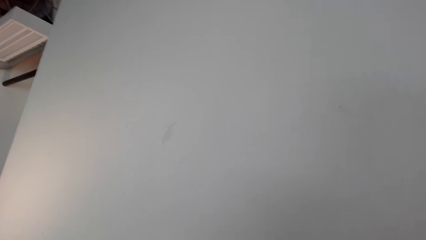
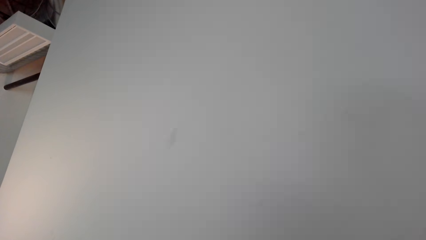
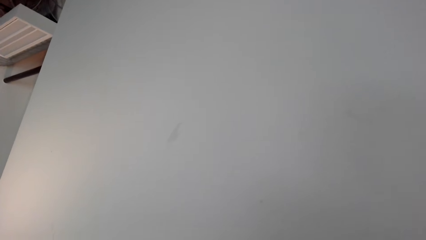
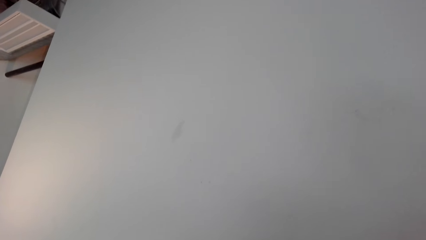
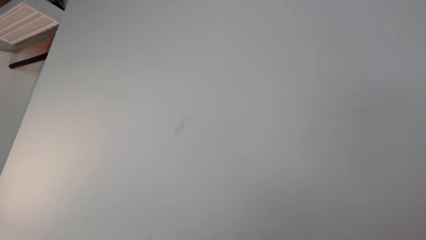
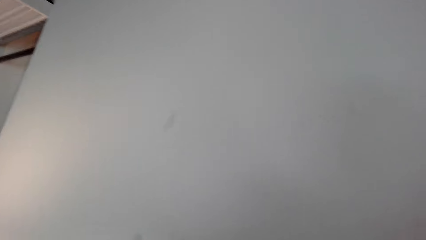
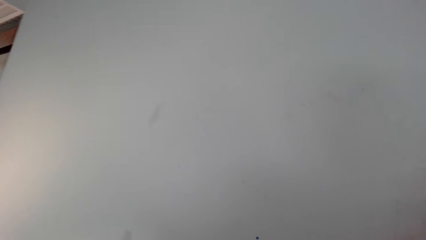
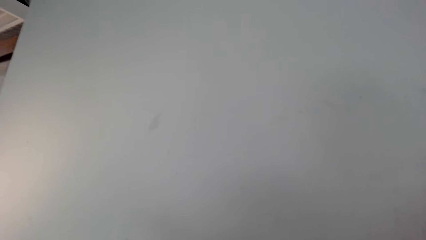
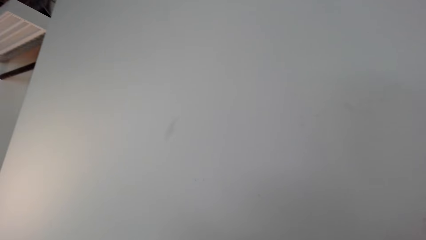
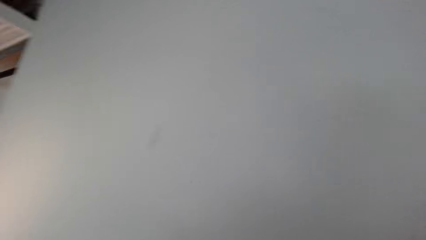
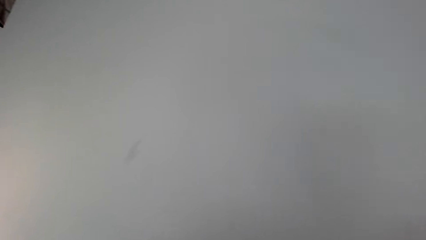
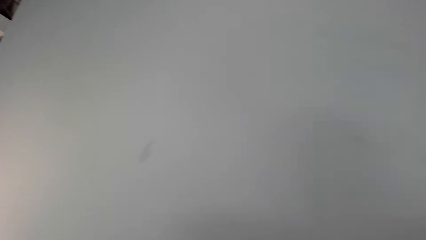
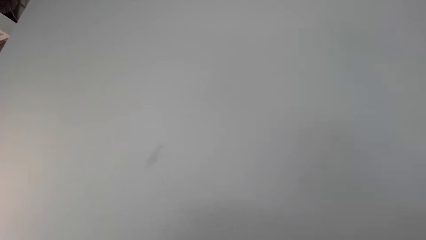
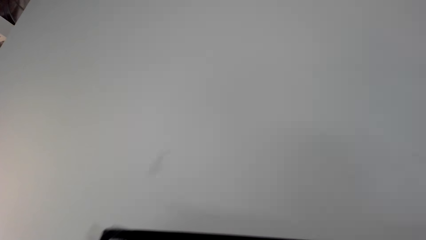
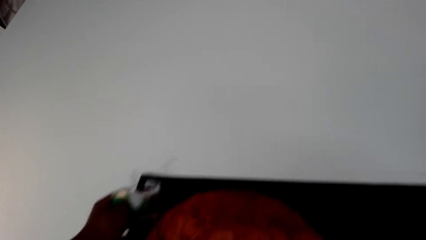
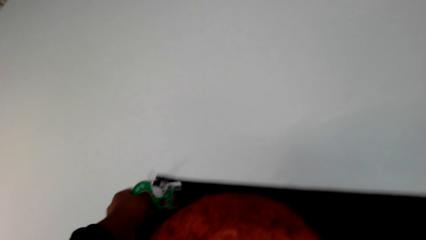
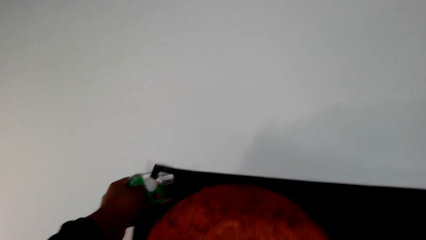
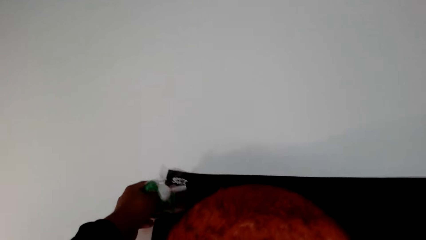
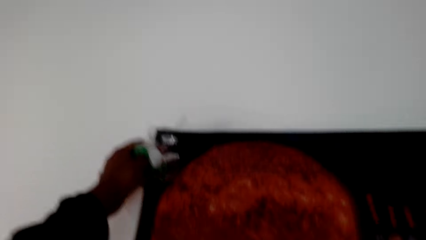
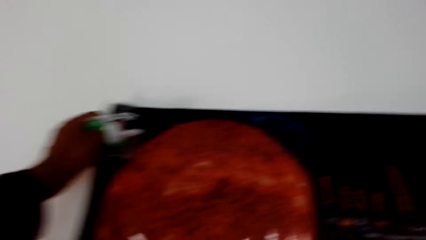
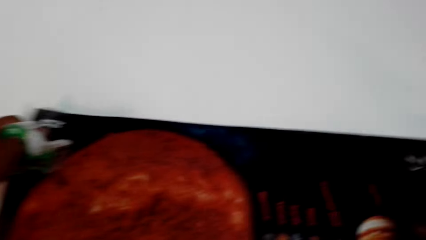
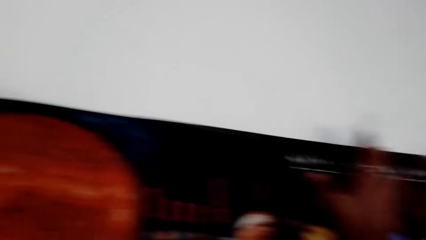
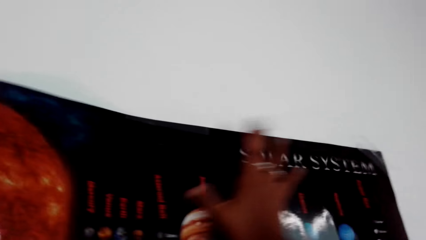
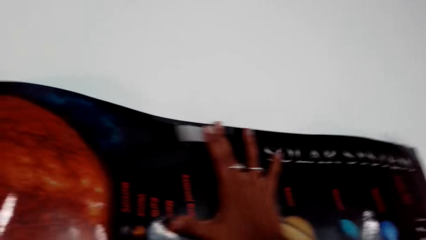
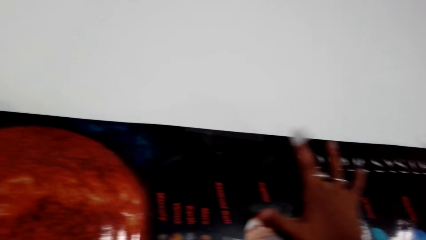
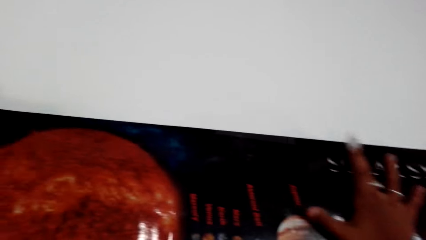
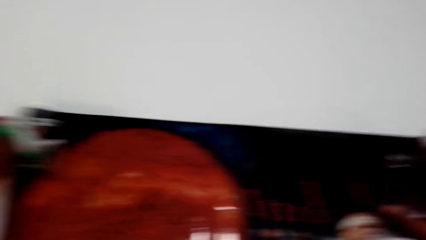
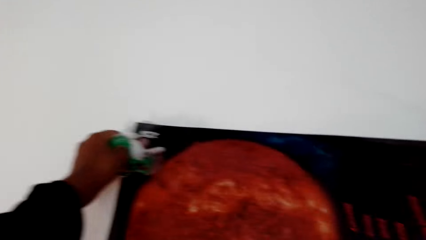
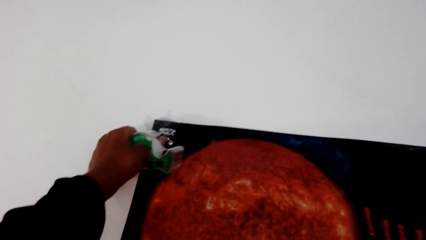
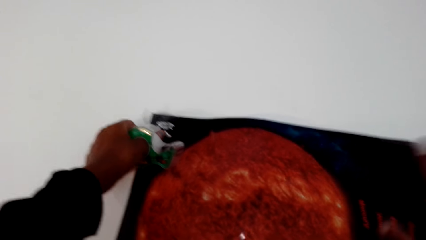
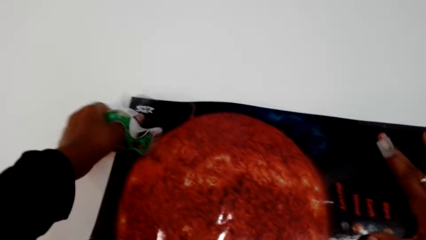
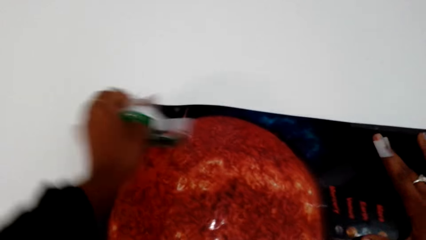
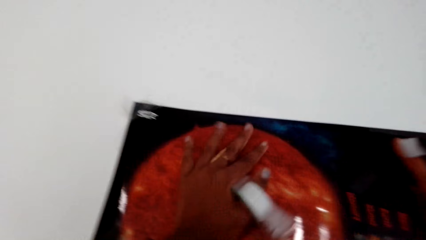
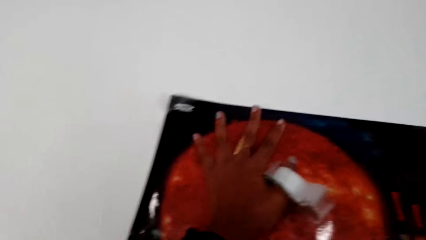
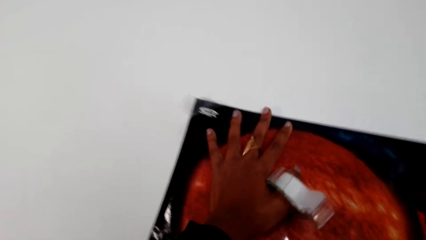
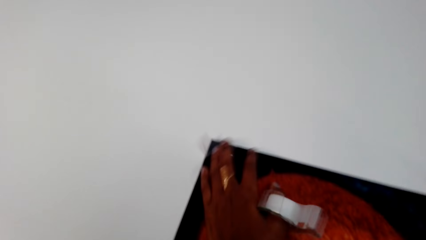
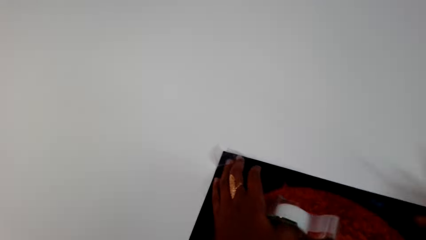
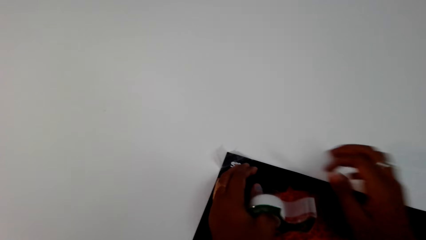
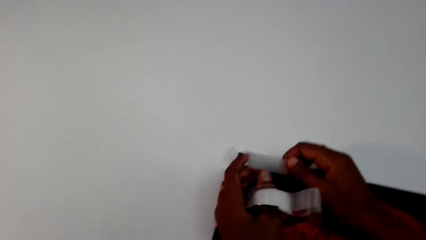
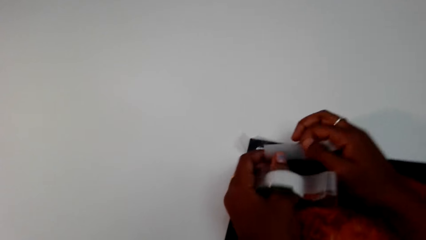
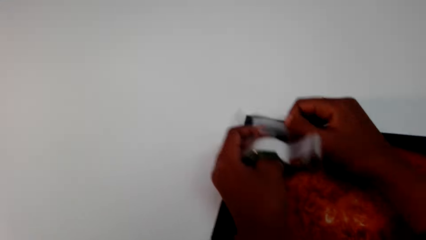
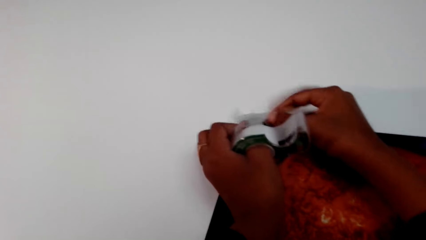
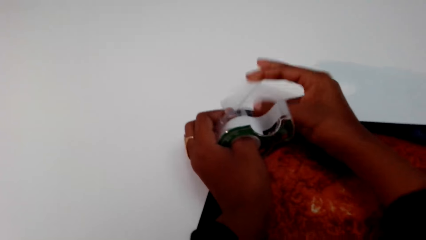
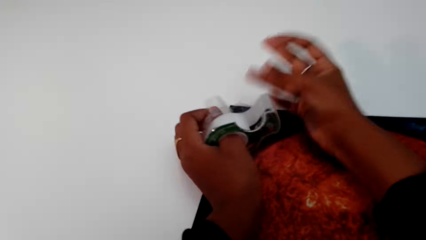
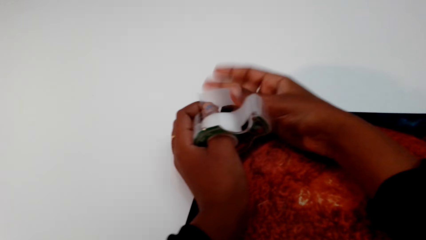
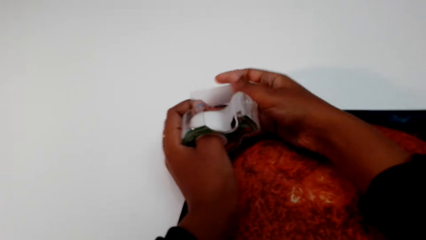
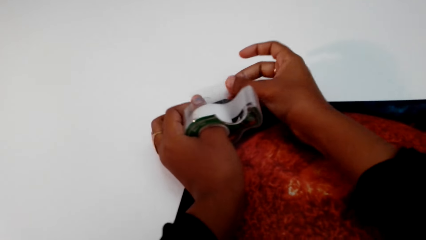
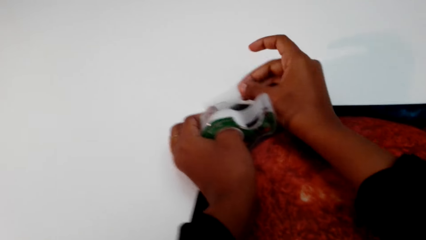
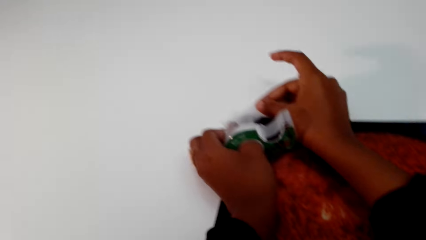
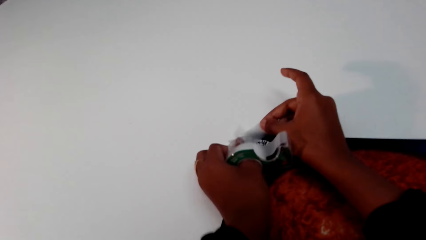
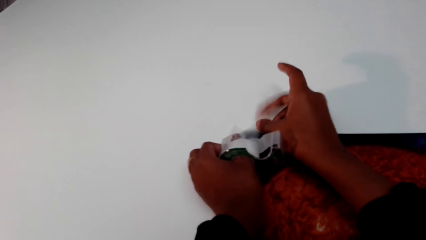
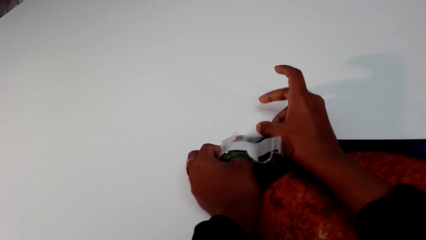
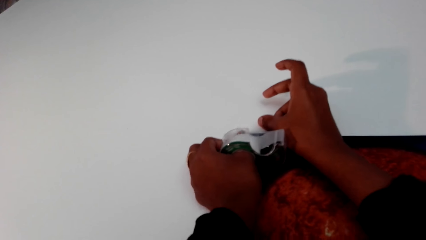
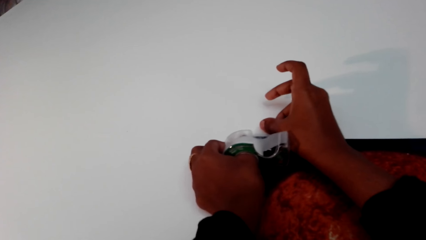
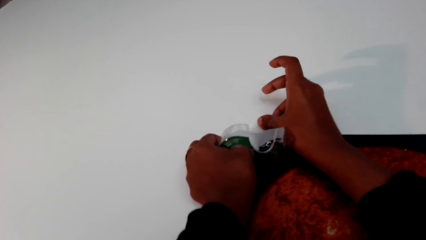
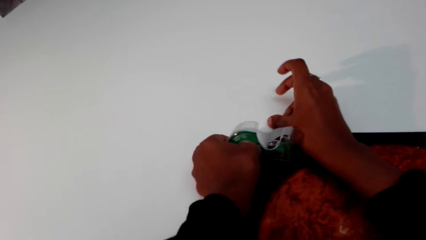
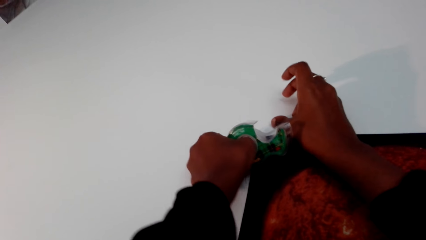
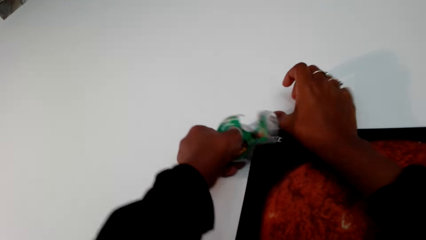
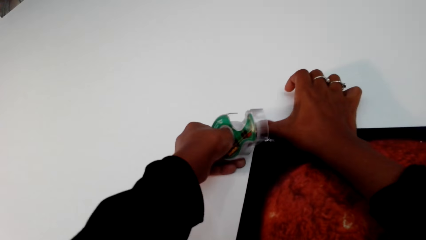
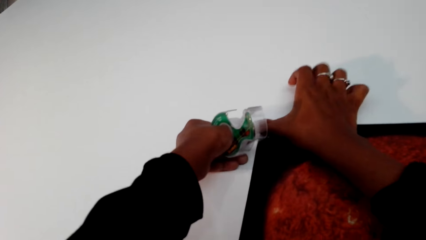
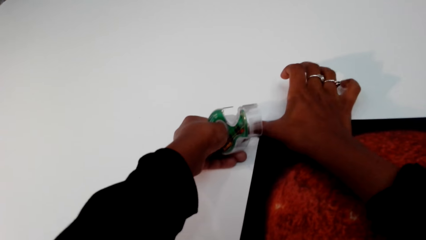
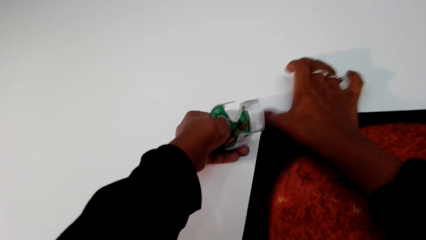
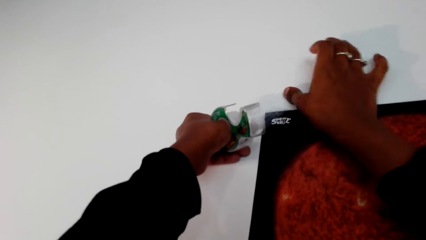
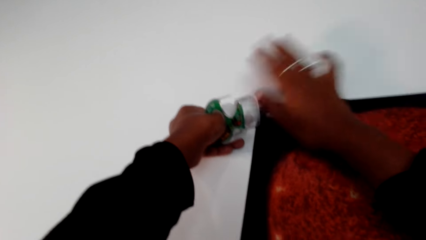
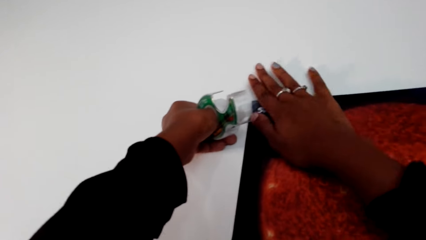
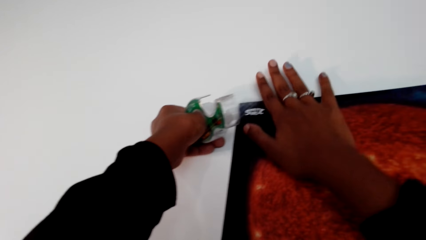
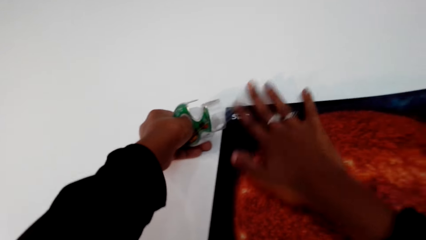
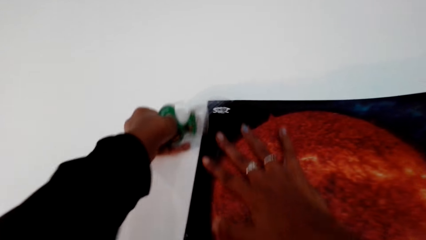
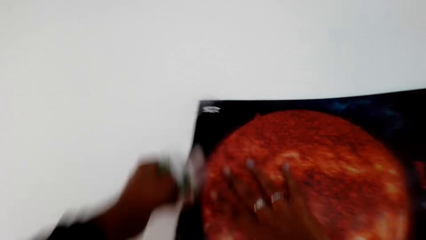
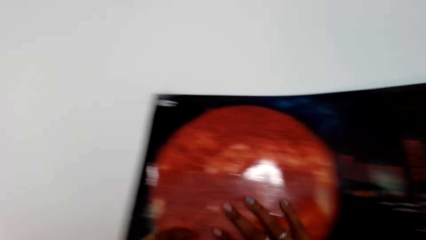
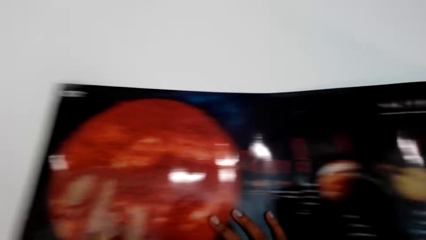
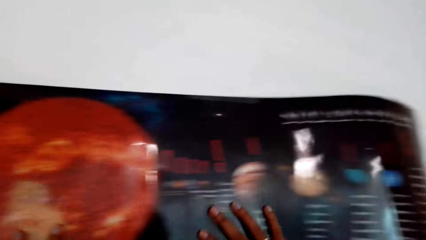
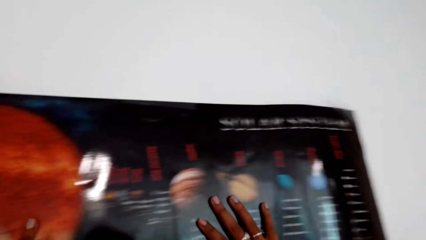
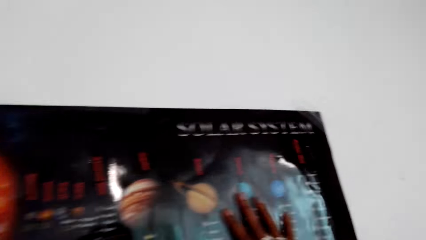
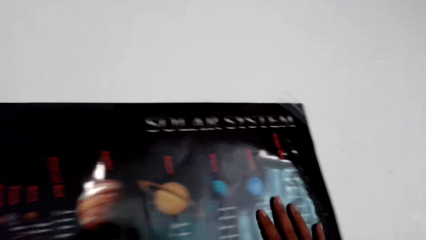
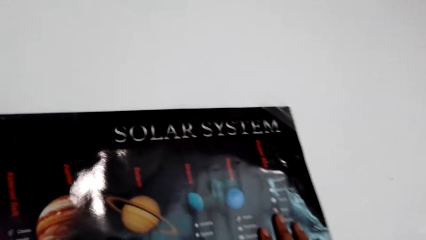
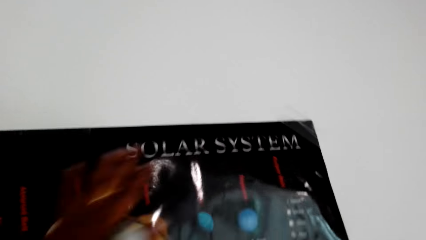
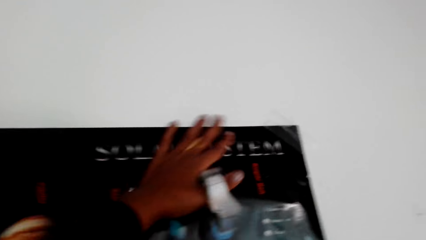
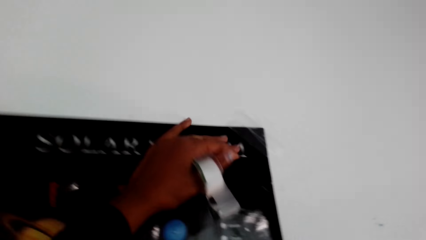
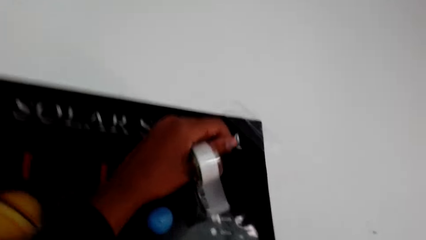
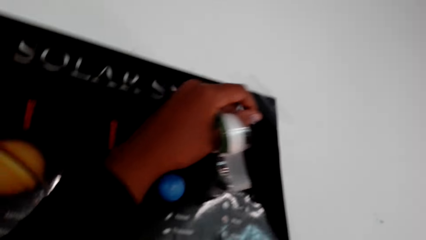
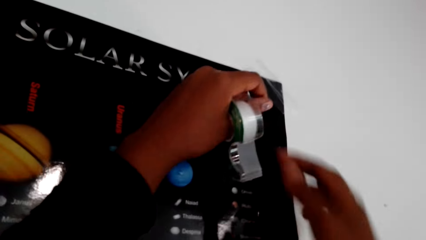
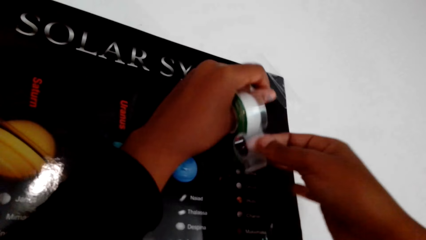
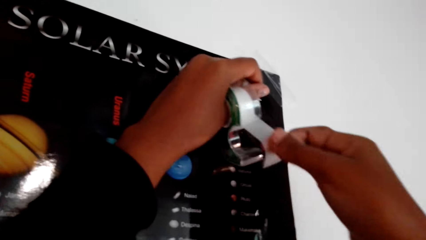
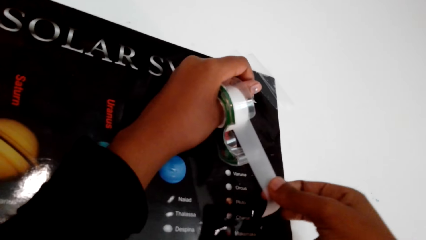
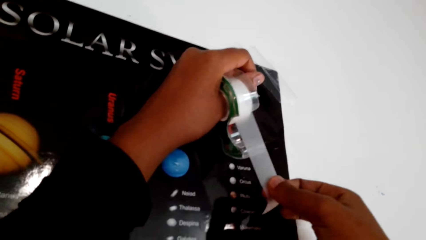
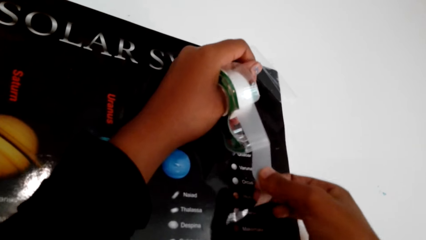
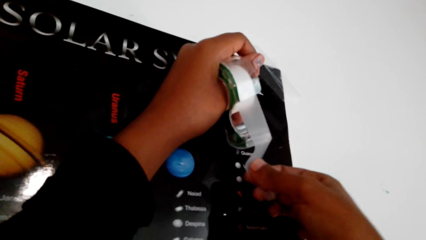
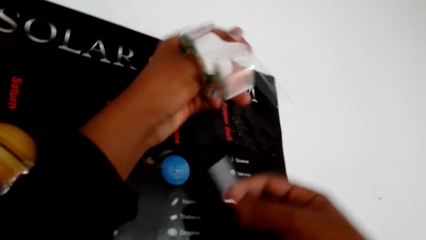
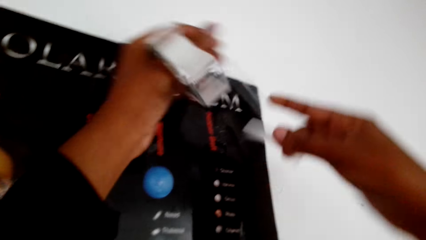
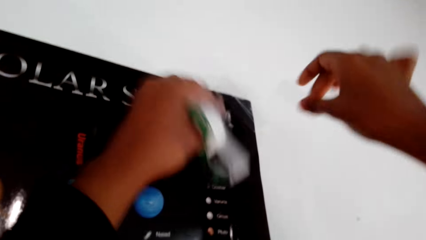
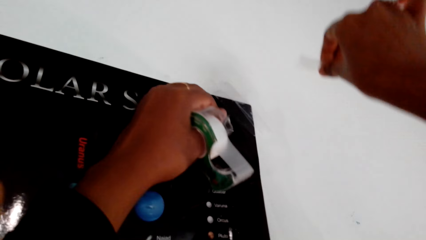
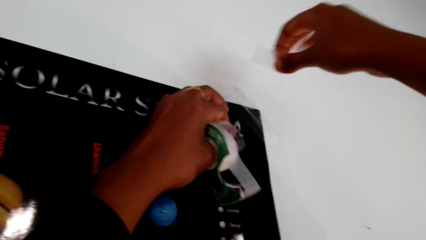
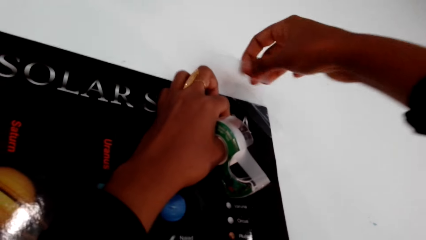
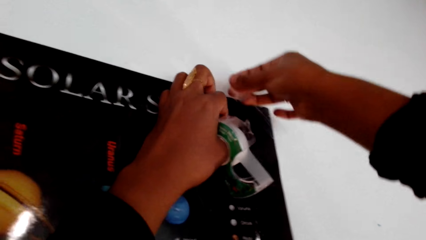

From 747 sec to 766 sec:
The camera wearer places the poster on the wall. They place masking tape or cello tape on the poster on the wall. They pull the cello tape and cut a piece of the masking tape.
